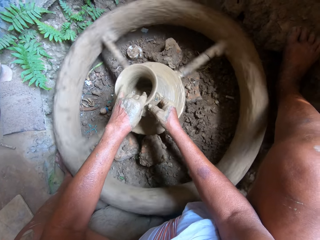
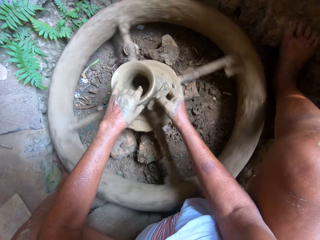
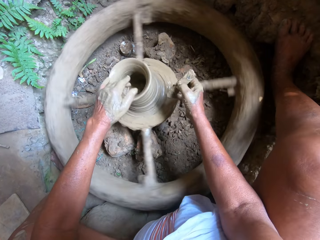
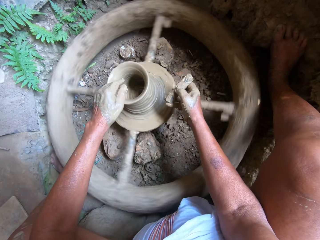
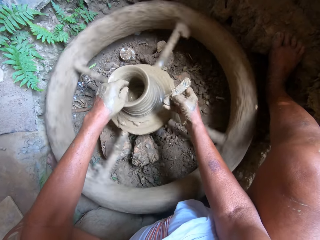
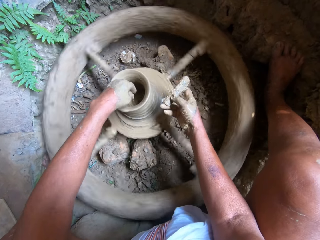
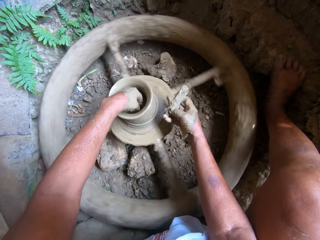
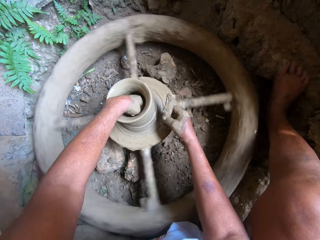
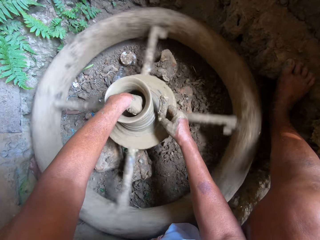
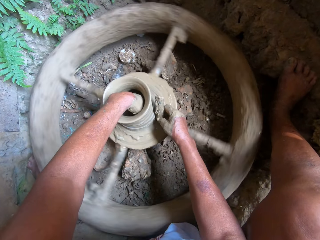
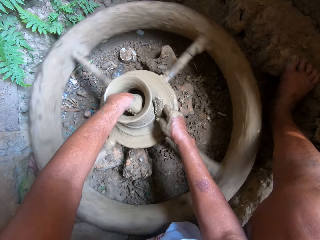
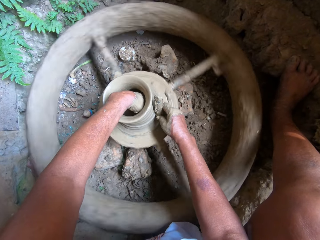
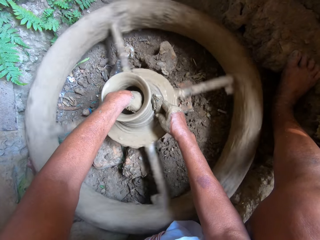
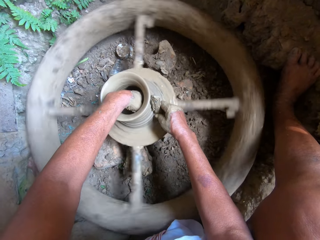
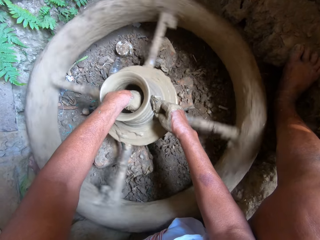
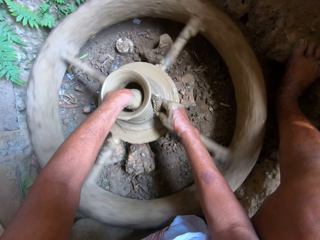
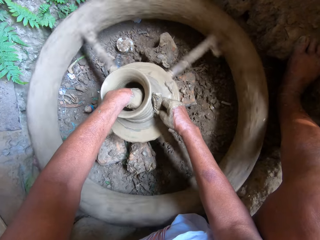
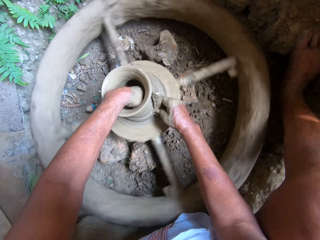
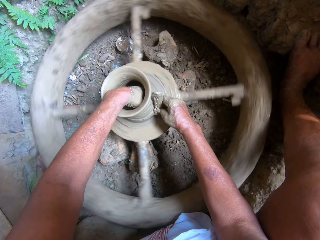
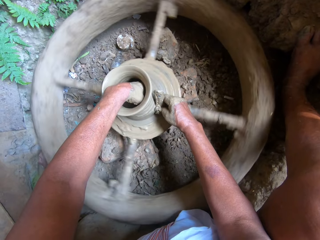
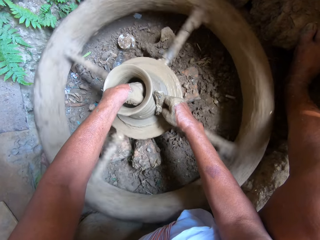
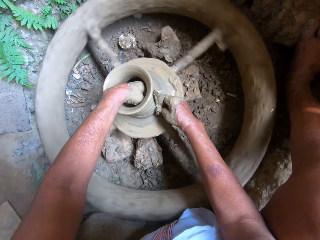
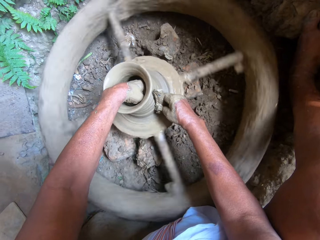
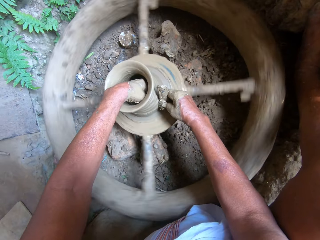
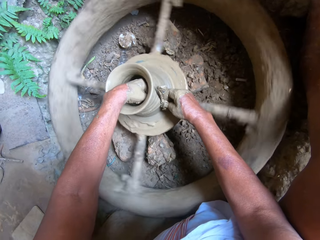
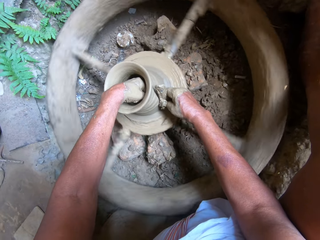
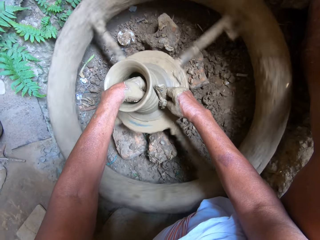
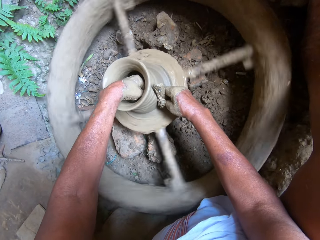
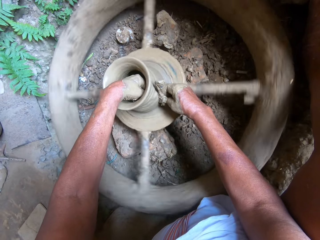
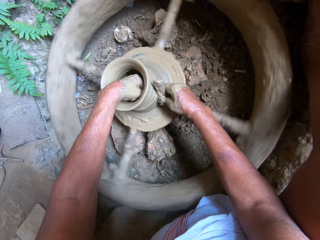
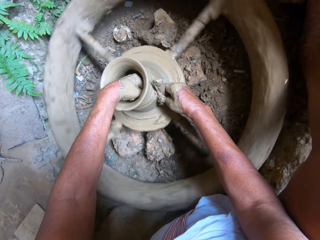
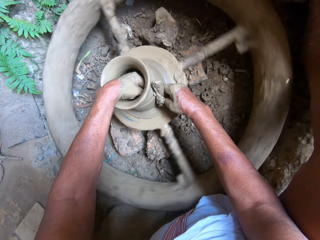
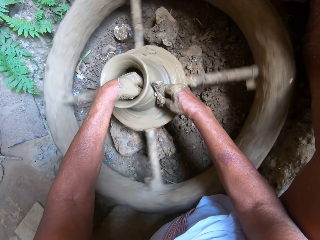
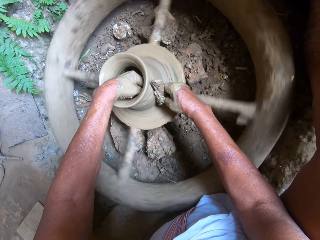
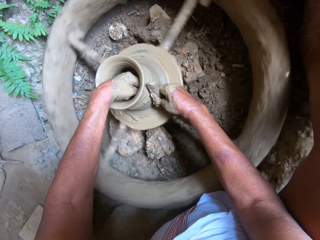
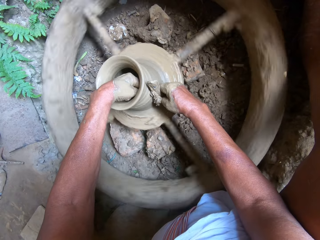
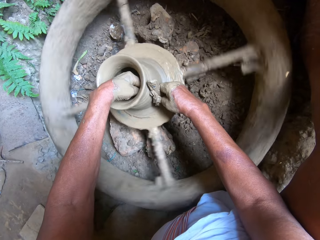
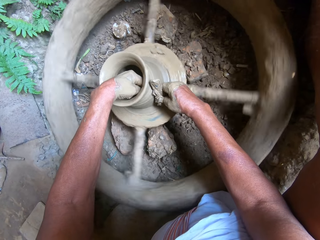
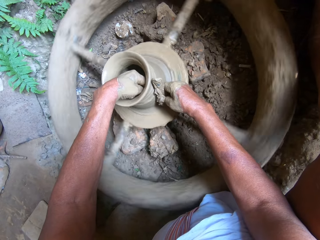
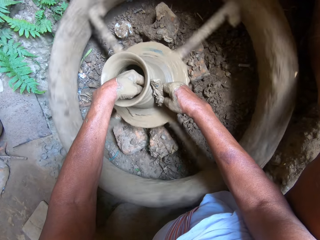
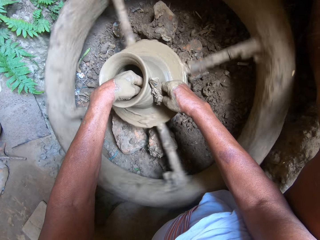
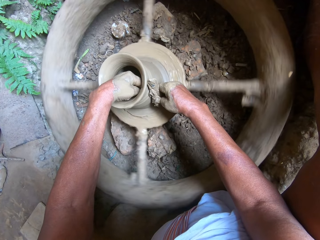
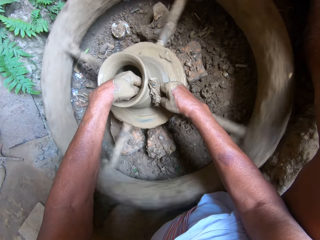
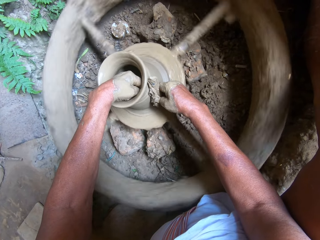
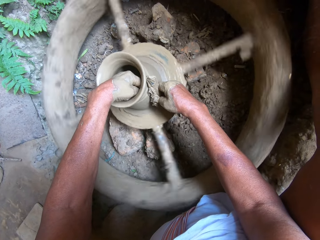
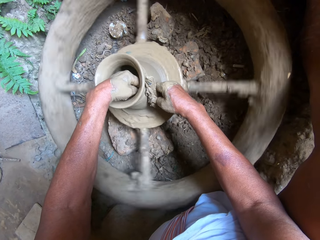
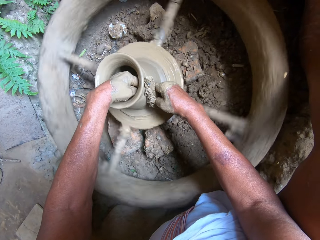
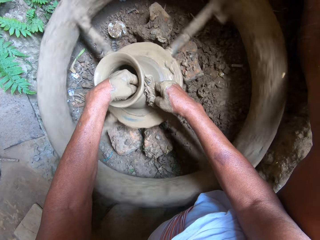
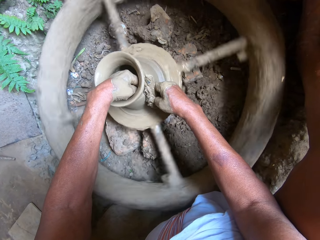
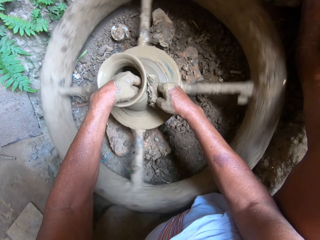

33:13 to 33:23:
The camera wearer puts her left hand in the clay on the pottery wheel. She smoothens the clay on the pottery wheel with the clay smoother in her right hand.

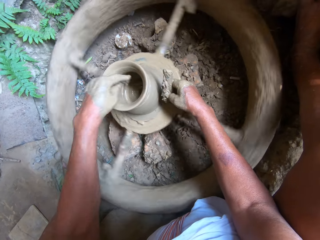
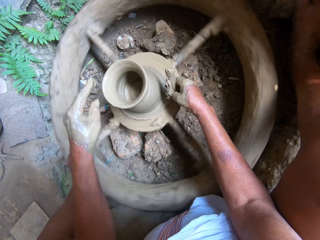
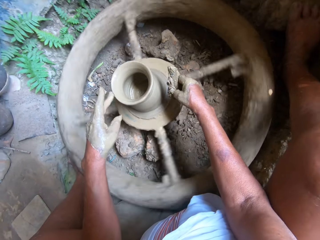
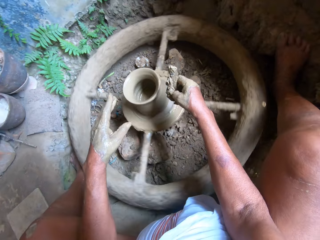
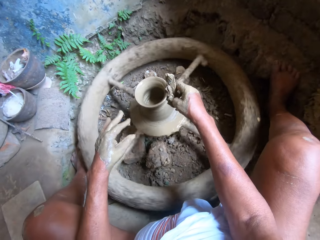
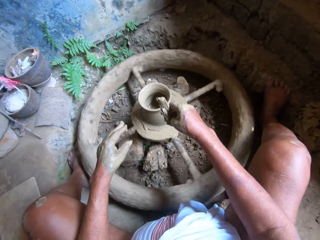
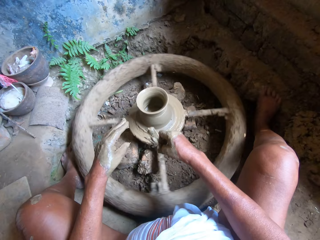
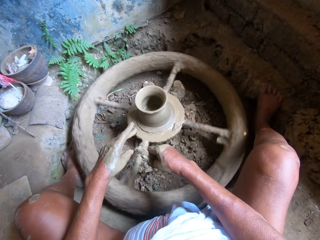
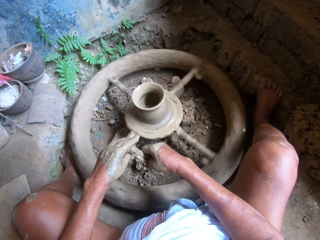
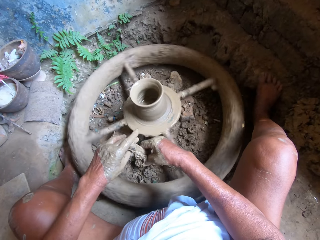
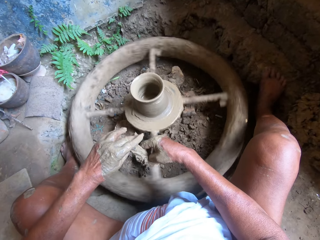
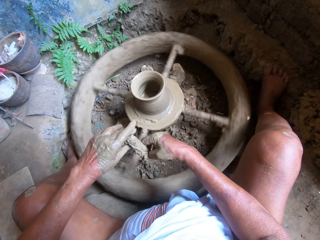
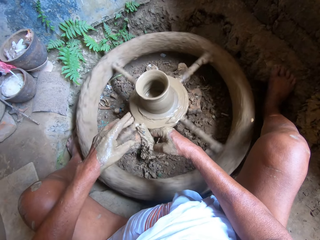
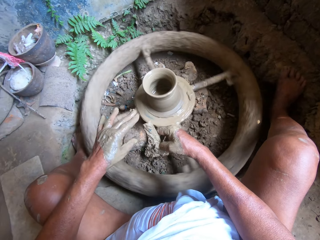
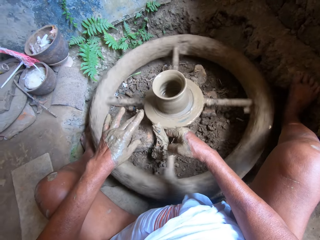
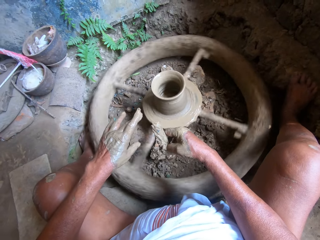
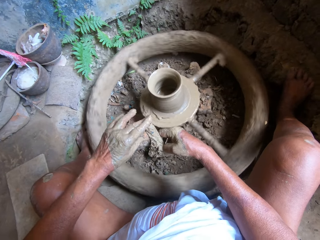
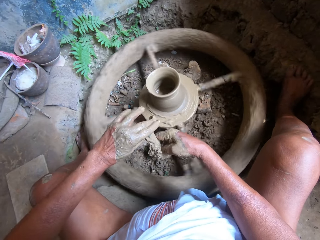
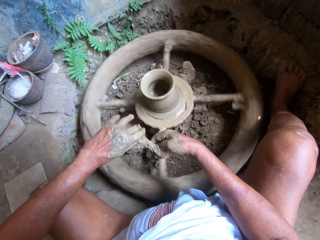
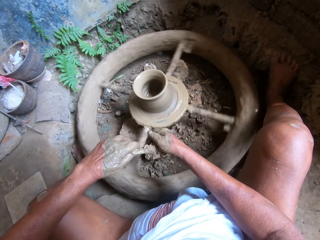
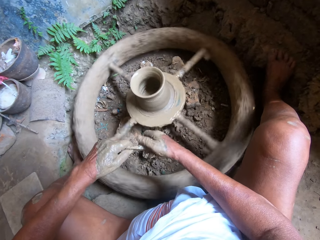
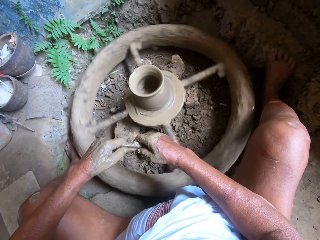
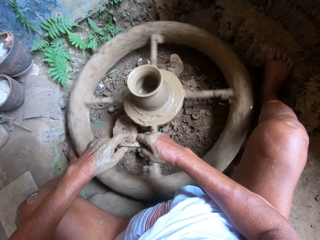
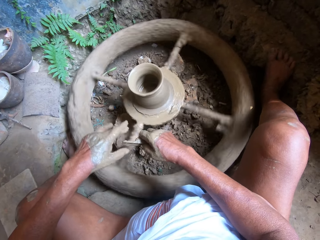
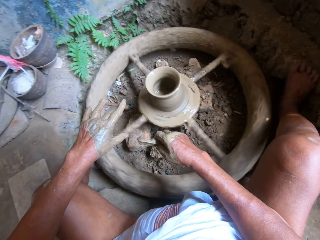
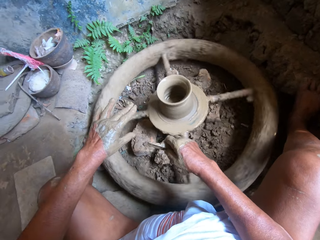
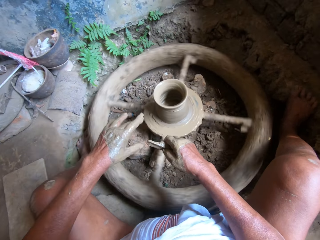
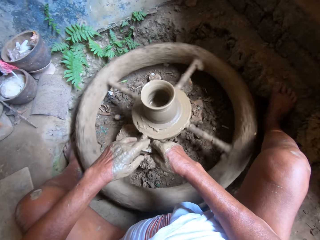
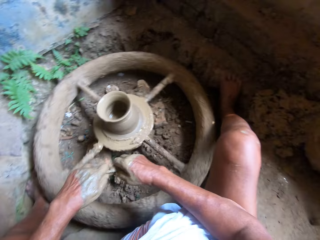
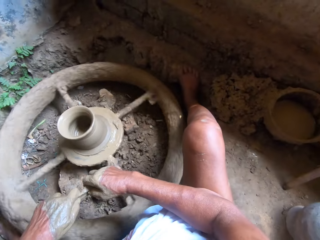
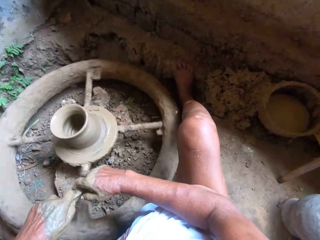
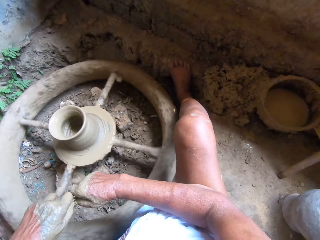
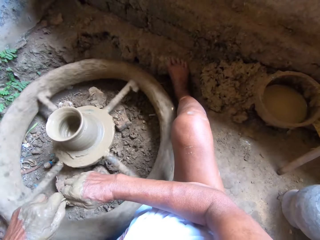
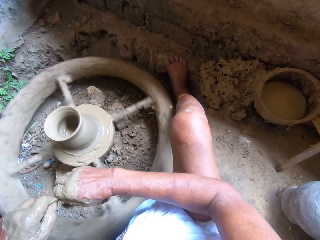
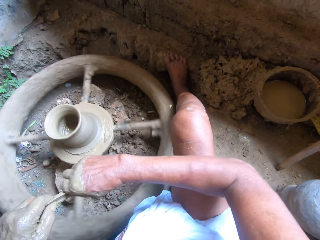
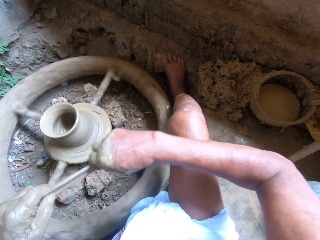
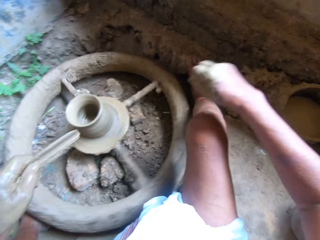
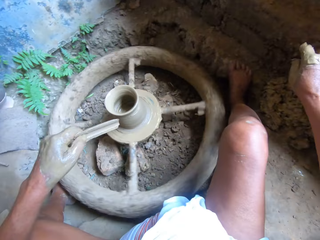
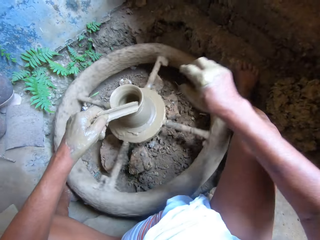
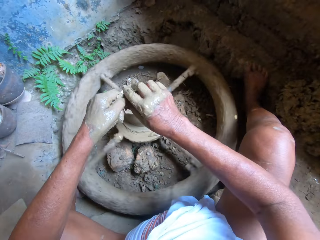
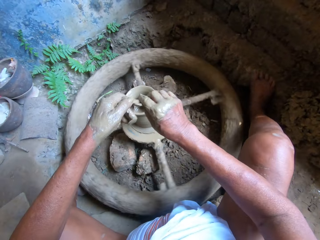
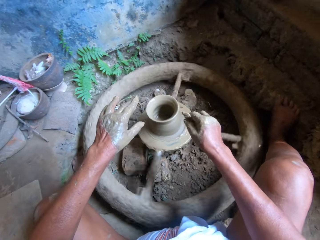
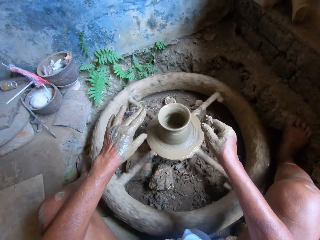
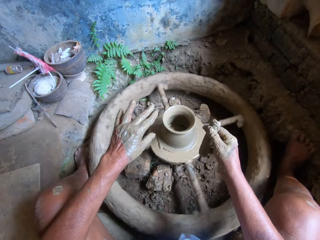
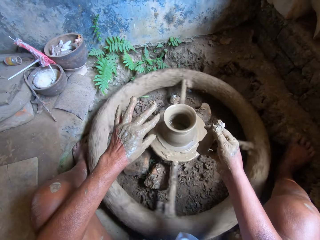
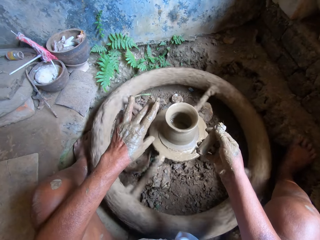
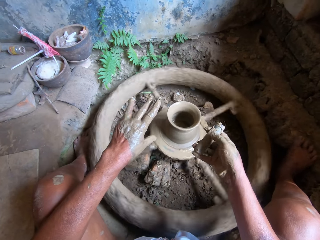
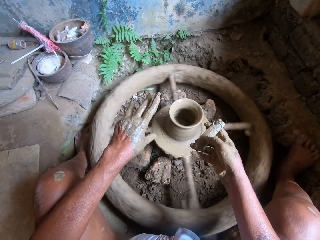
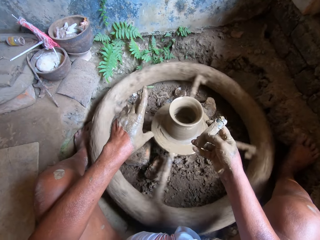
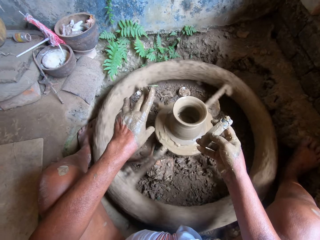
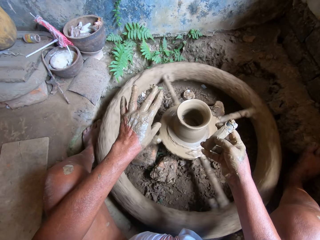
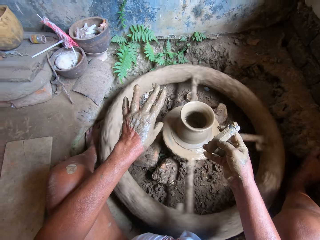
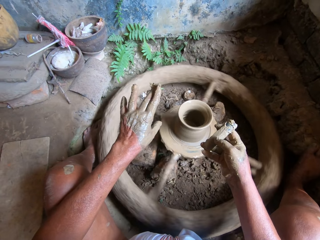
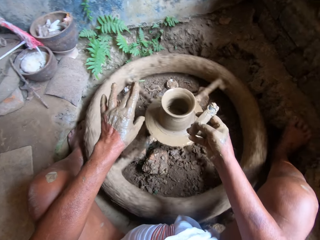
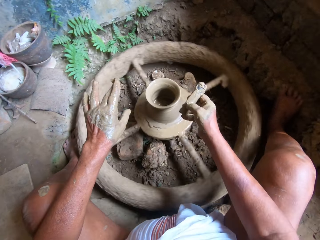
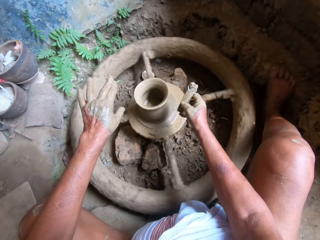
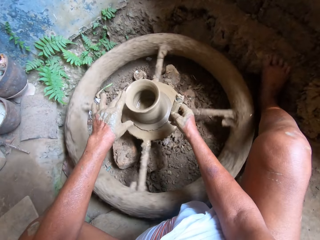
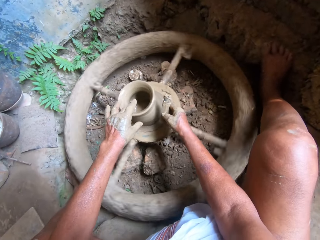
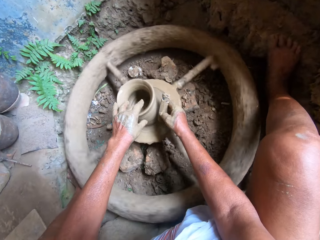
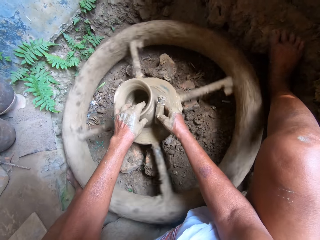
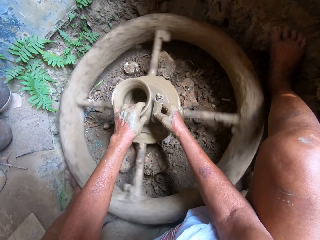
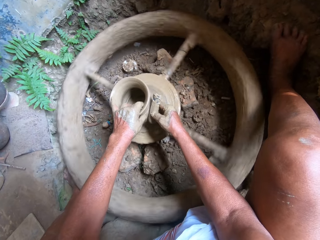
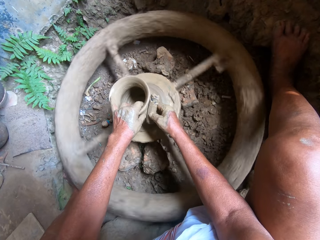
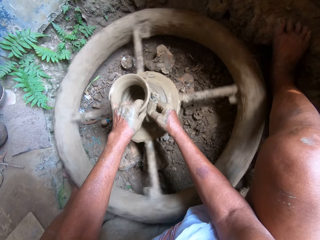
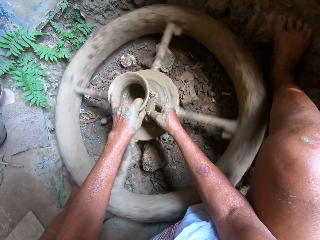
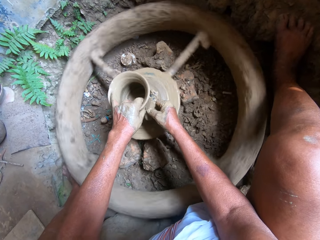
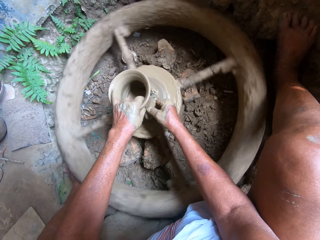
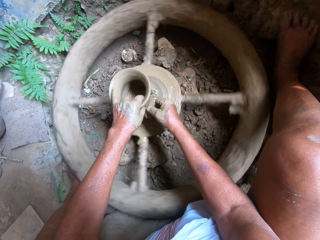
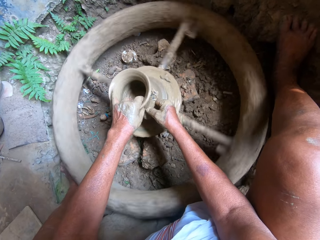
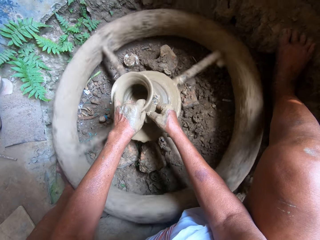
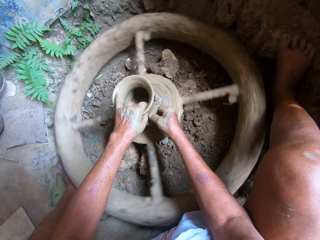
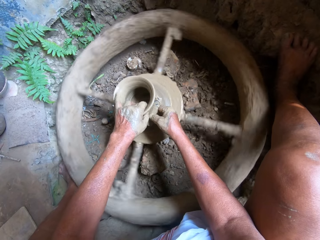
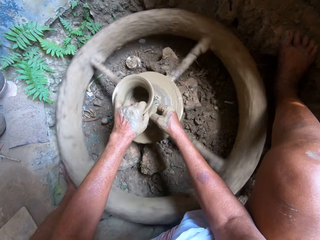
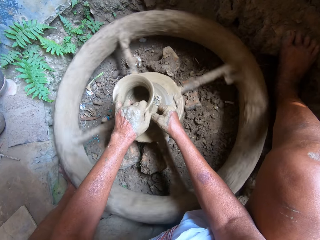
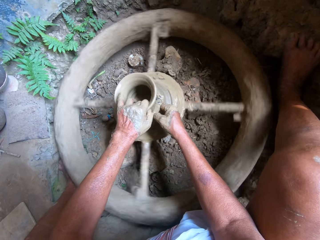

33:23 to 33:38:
The camera wearer holds the clay smoother or piece of metal with both hands. She holds the clay smoother with her right hand. She holds the clay smoother with both hands. She holds the clay smoother with her right hand. She holds the clay smoother with both hands. She removes the clay from the clay smoother with her right hand. She holds the clay smoother with her left hand. She passes the clay smoother from her left hand to her right hand. She holds the clay on the pottery wheel with her left hand. She smoothens the clay on the pottery wheel with the clay smoother in her right hand. She removes excess clay on the vessel with the piece of metal.
